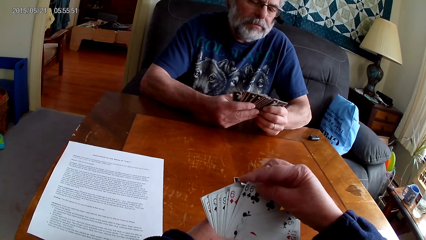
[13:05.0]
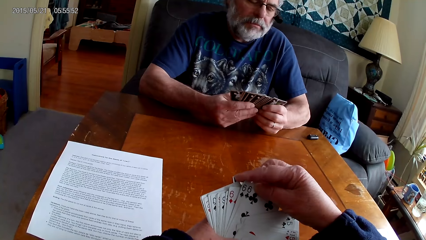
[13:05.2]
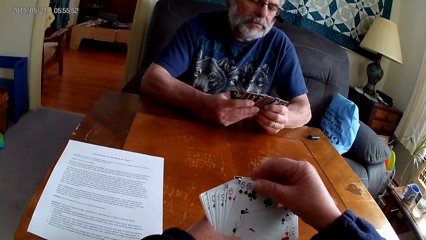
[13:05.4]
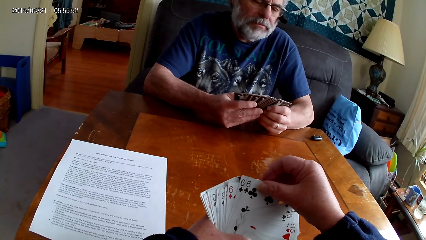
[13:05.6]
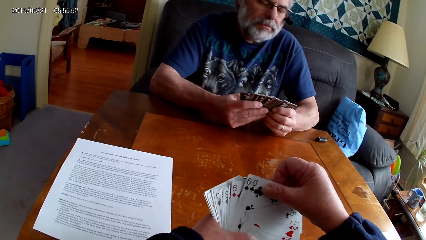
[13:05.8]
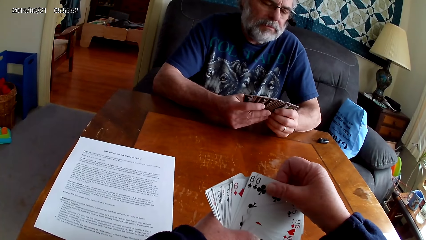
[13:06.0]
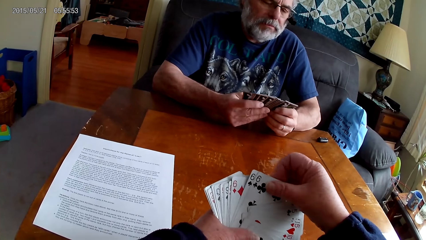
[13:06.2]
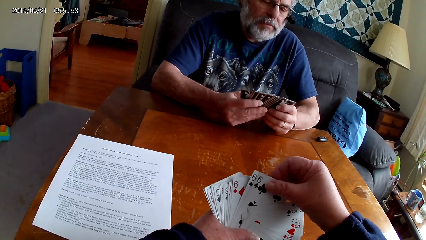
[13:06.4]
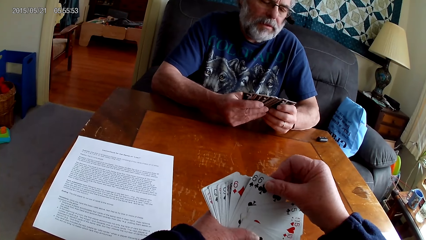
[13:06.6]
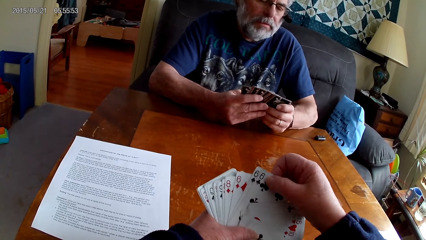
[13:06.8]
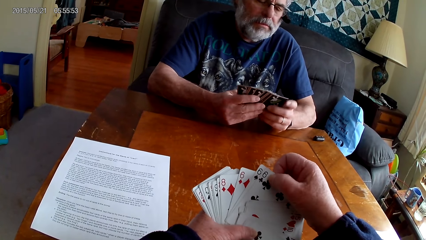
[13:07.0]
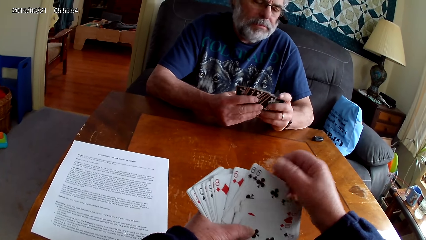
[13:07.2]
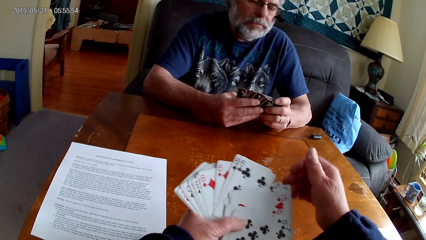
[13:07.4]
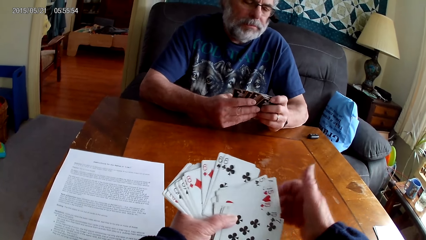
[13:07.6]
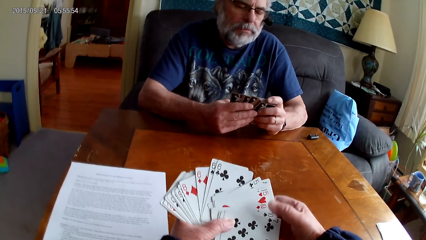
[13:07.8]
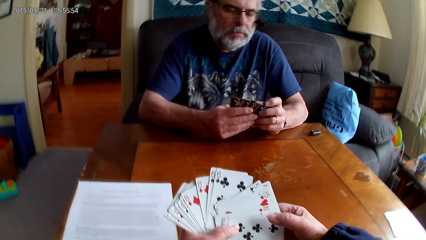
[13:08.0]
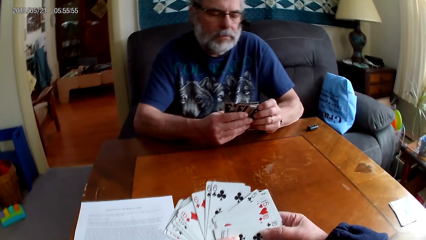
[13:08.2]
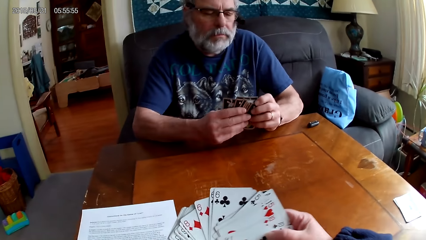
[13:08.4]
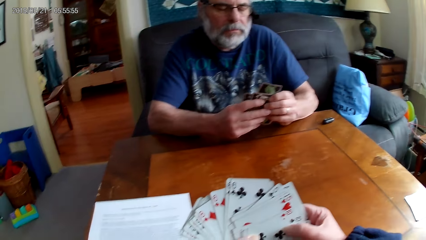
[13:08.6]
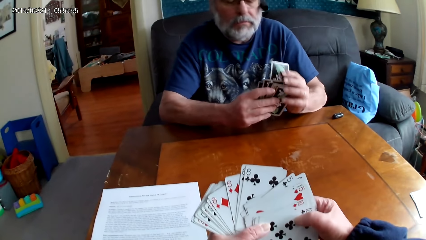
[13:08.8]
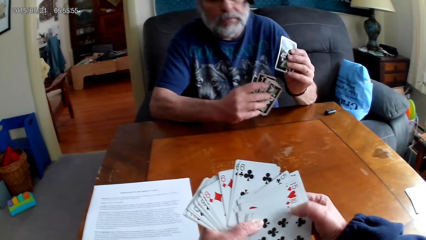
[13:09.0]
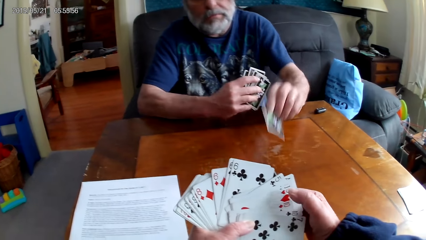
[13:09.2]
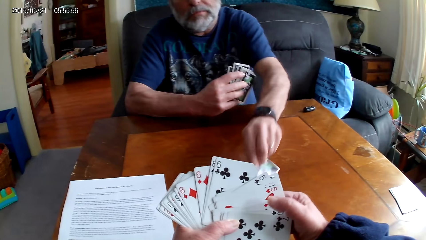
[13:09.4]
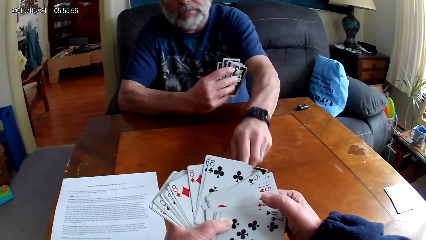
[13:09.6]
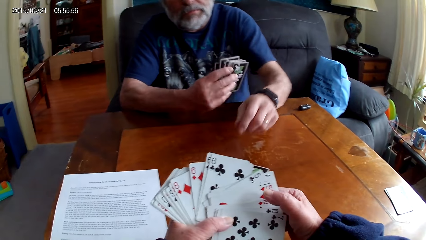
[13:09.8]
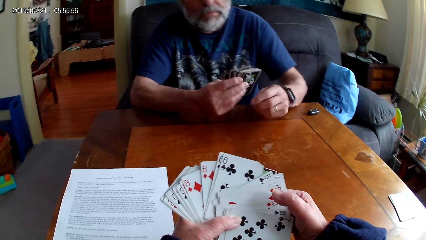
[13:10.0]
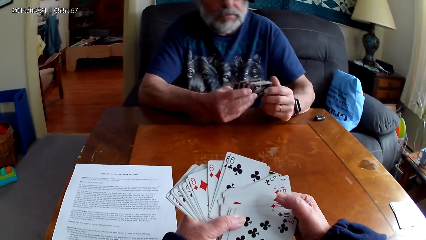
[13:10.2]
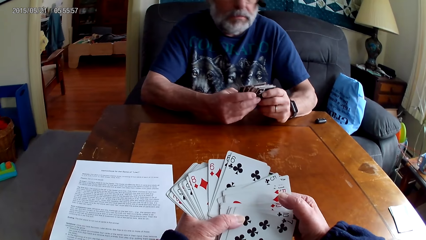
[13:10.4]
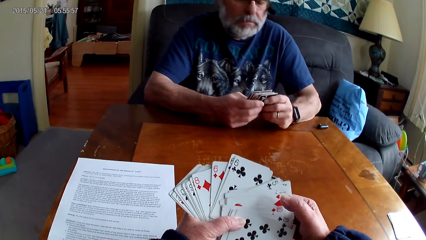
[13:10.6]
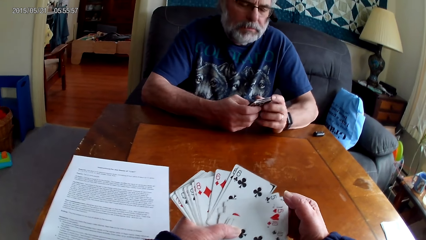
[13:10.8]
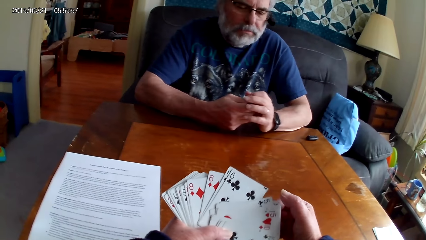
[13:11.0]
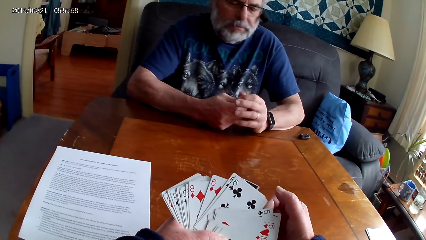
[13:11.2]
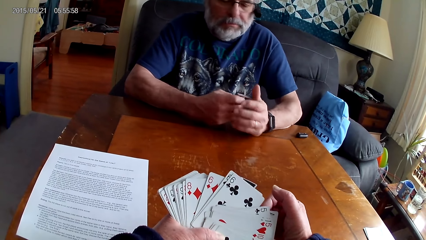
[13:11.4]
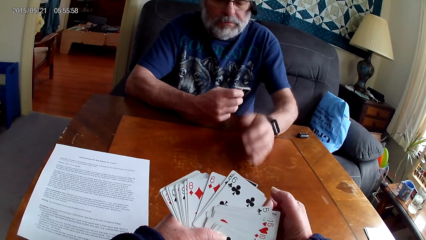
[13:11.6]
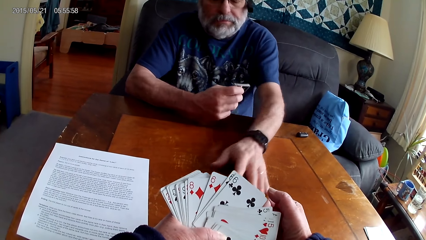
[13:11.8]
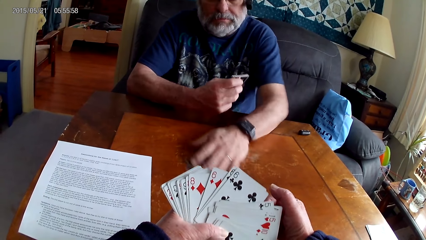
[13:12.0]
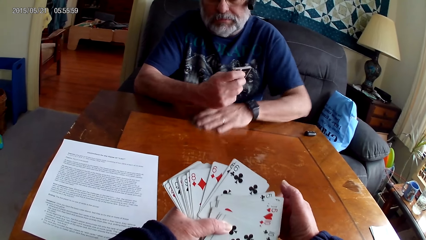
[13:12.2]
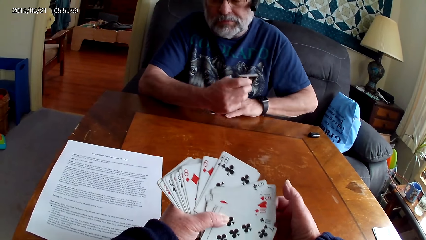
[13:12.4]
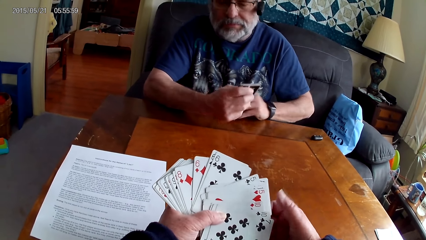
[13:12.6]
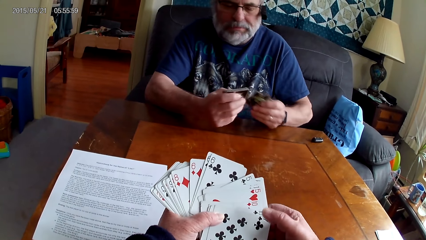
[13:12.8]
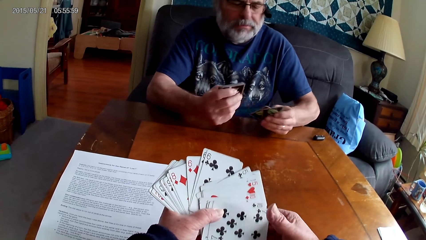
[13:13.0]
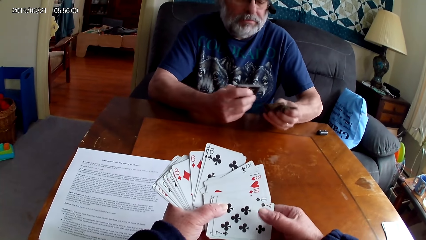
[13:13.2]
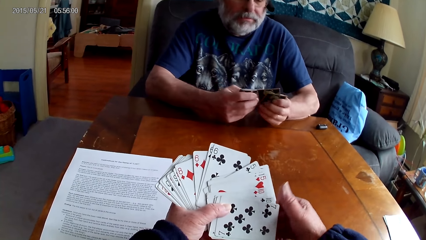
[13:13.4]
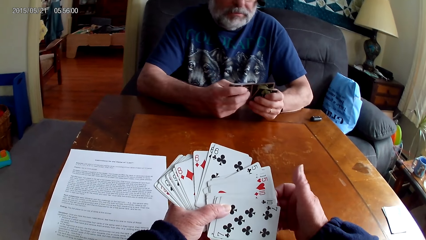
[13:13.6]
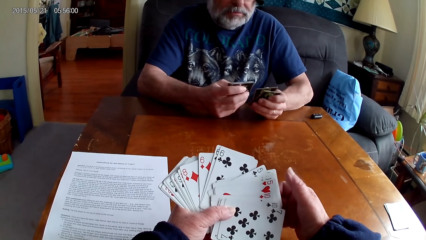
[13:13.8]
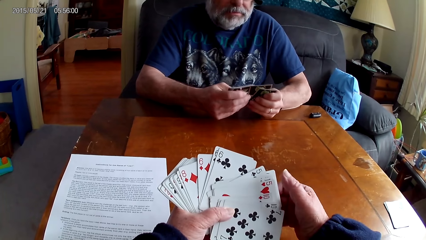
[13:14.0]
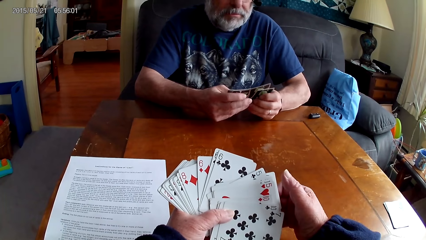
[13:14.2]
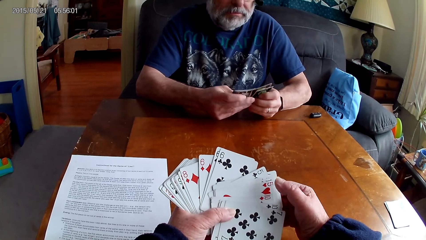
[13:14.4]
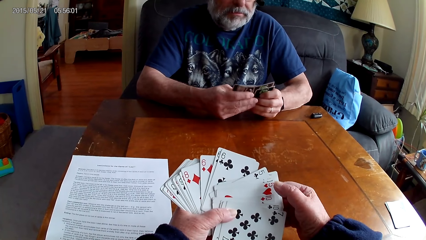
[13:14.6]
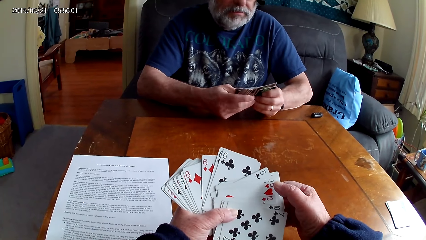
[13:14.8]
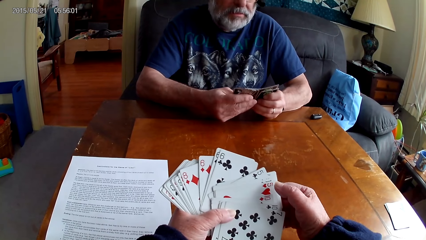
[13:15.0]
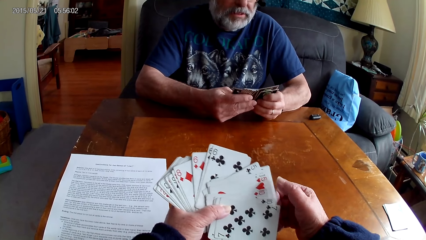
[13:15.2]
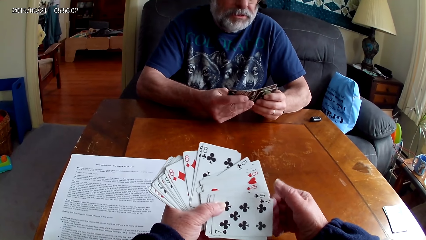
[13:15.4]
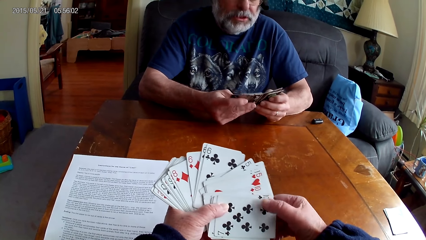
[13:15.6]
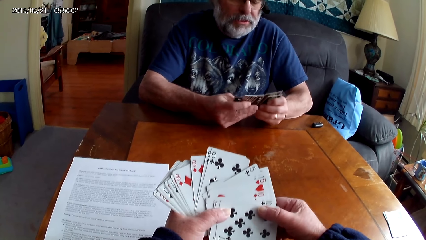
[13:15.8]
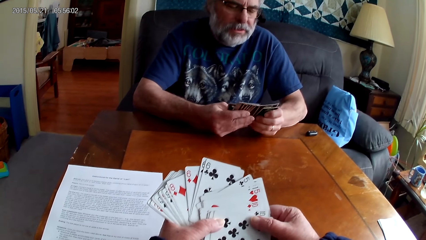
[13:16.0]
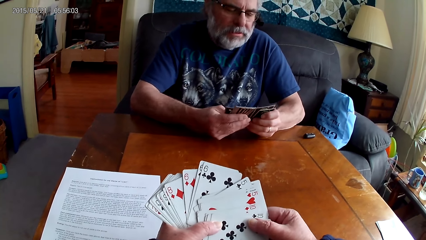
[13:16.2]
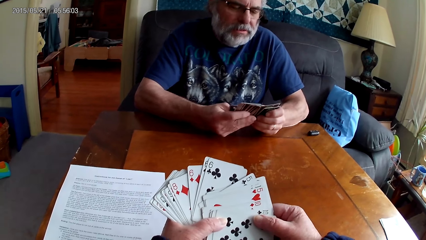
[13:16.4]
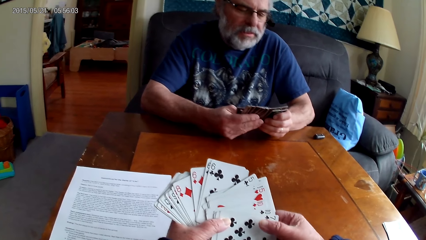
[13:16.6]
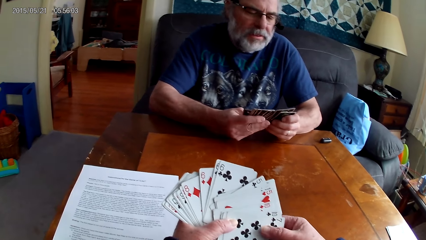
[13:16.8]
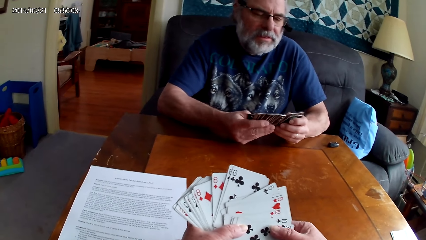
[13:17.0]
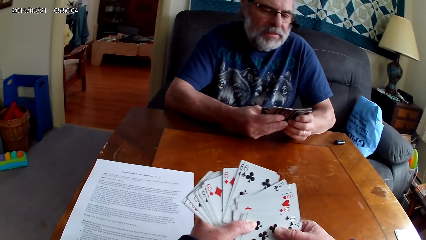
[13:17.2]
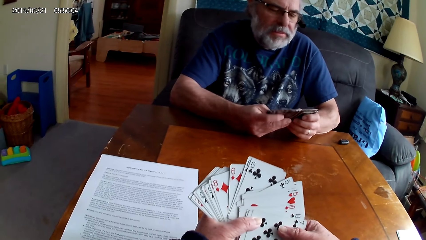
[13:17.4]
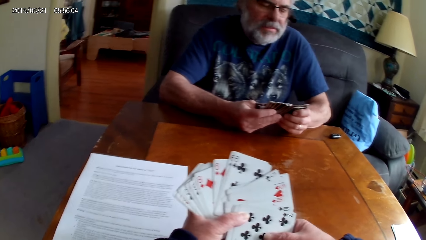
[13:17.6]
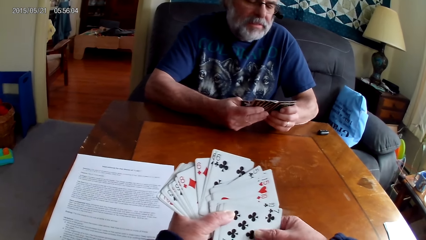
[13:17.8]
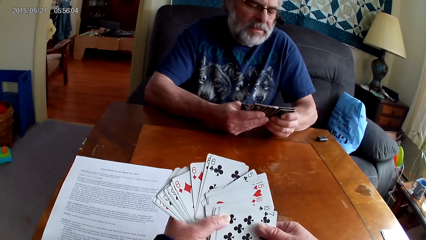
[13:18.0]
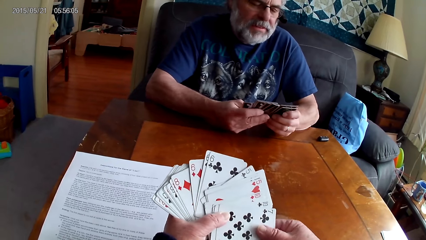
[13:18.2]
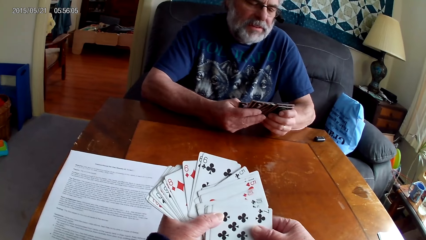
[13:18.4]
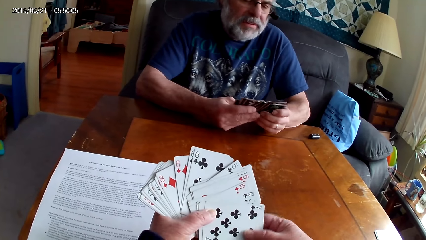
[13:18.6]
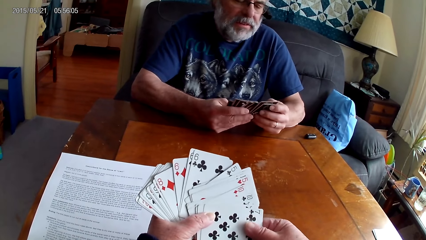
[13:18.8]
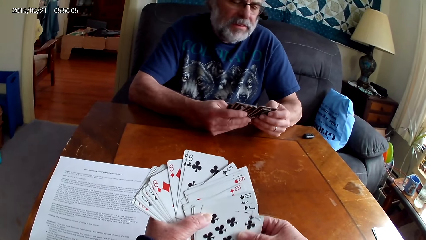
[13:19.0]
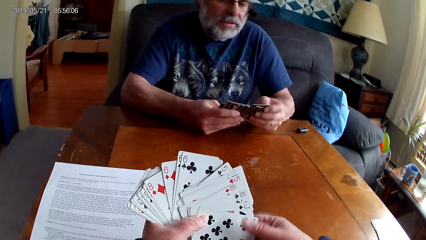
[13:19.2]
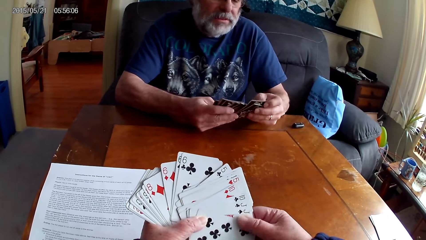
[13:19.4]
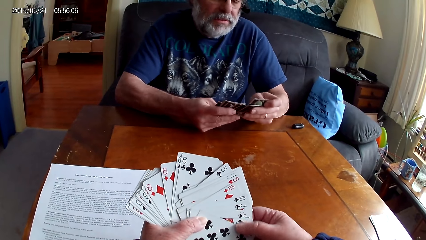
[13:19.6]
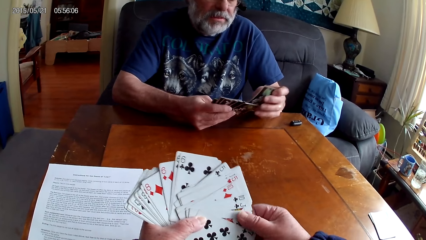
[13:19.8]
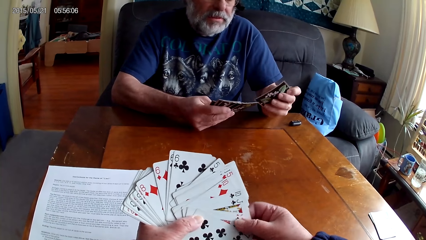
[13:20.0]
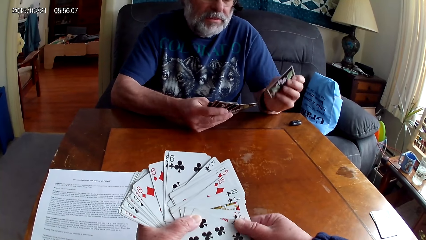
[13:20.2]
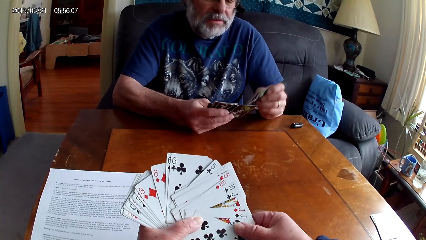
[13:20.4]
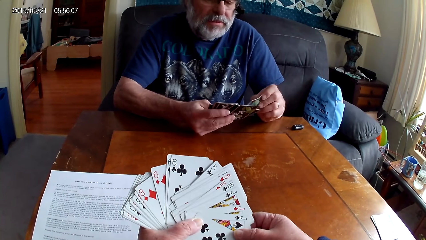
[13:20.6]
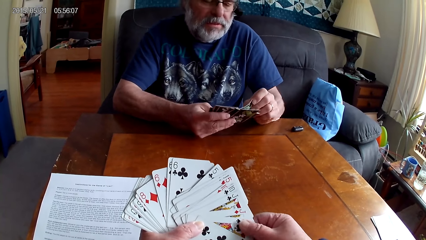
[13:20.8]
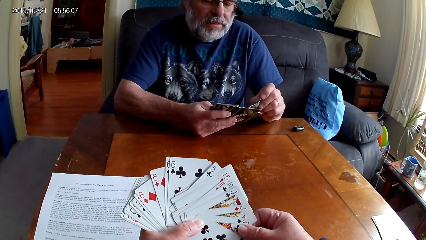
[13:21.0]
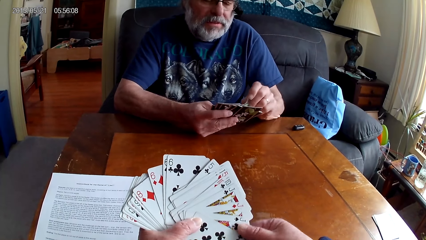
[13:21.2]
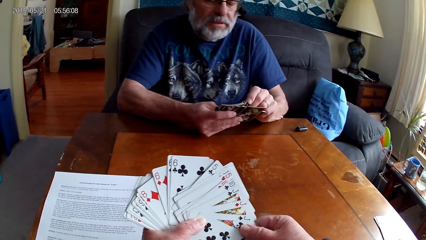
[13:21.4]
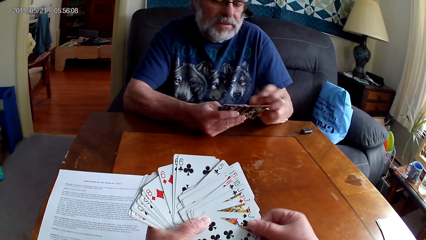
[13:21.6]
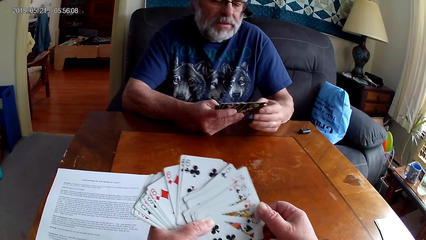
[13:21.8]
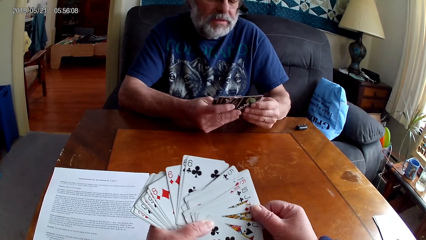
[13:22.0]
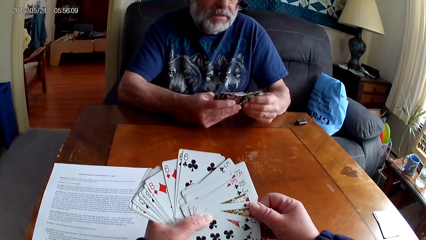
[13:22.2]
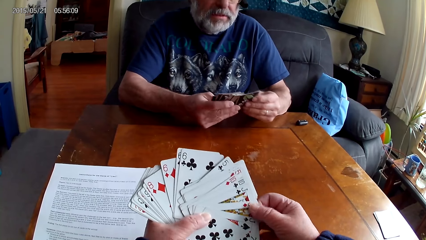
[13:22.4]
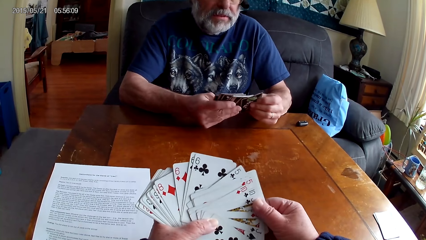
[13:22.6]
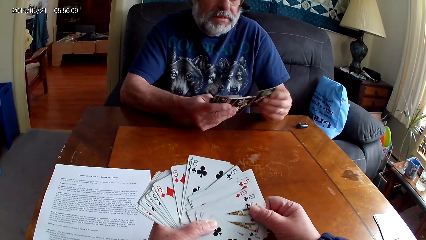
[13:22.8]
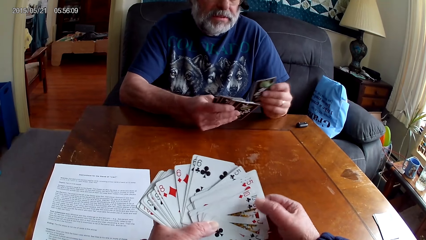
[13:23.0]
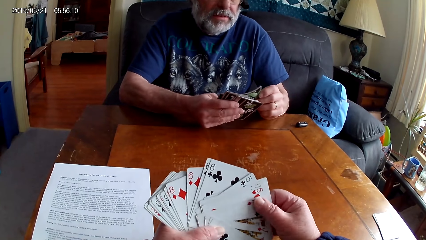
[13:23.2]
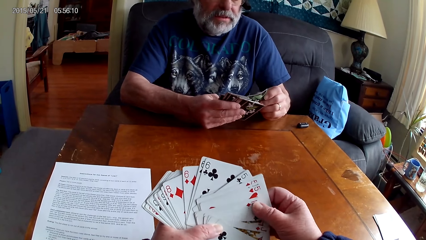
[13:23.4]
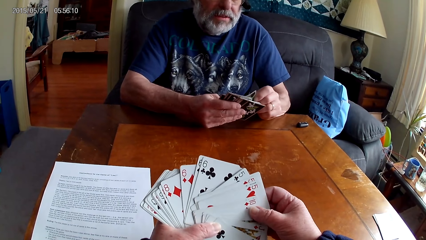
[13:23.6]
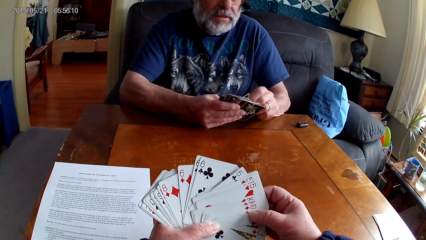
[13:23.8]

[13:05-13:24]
A man puts a card on the table. The camera wearer speaks. The man picks cards from the table and speaks. The camera wearer speaks. The man arranges cards. The camera wearer arranges cards.
